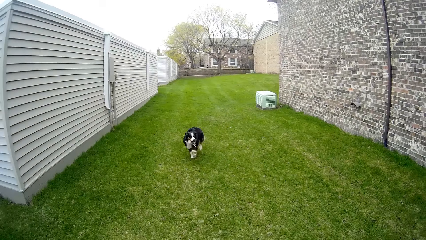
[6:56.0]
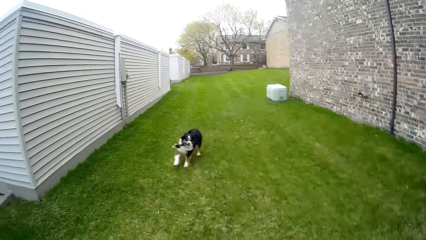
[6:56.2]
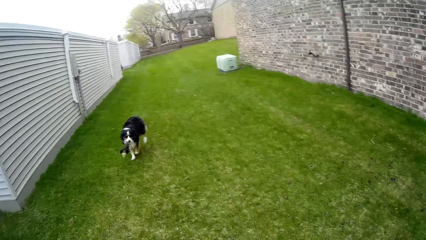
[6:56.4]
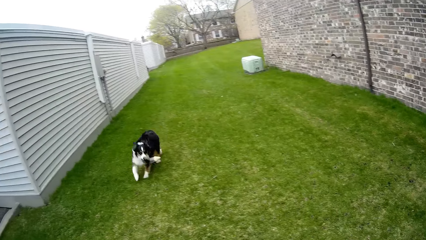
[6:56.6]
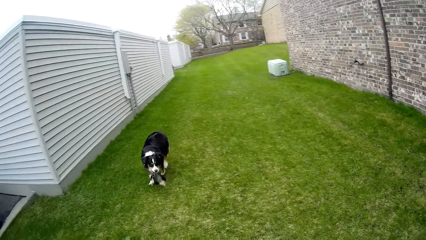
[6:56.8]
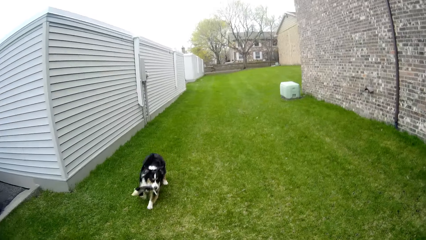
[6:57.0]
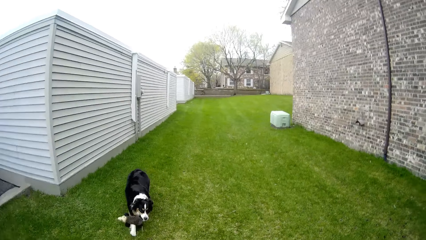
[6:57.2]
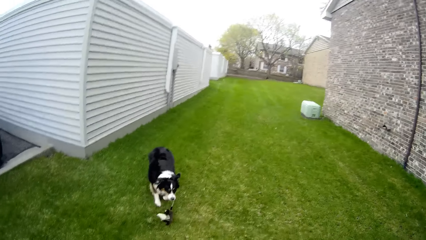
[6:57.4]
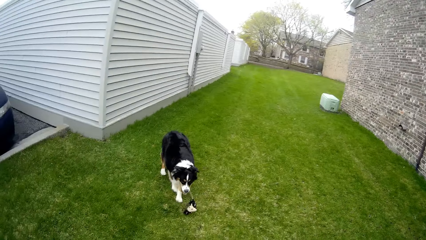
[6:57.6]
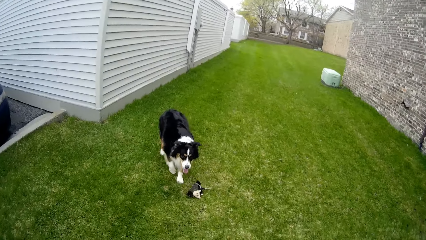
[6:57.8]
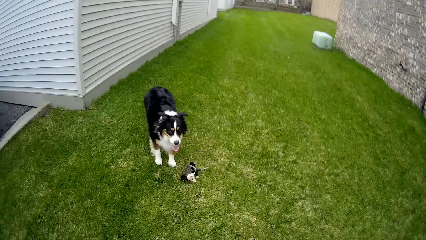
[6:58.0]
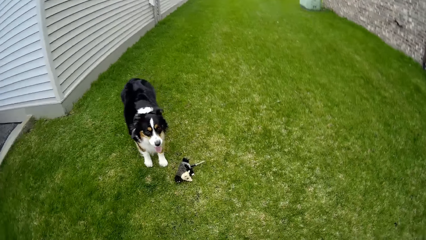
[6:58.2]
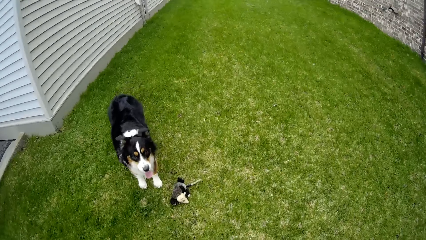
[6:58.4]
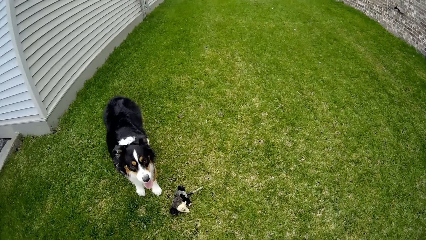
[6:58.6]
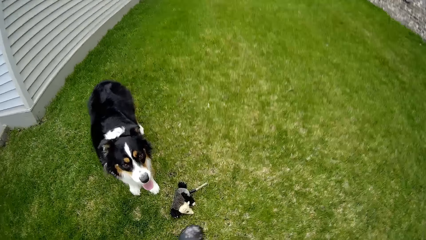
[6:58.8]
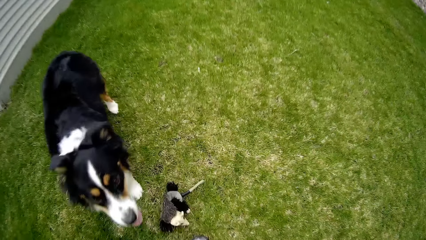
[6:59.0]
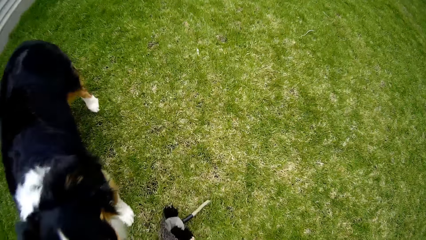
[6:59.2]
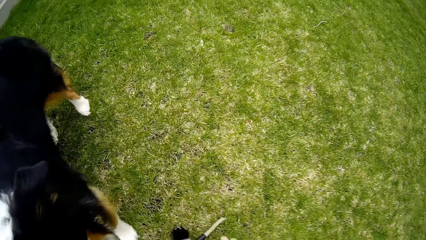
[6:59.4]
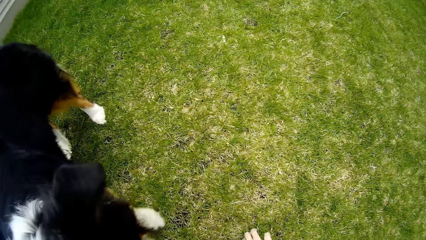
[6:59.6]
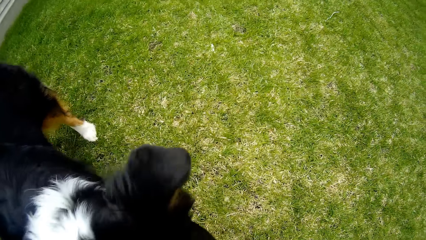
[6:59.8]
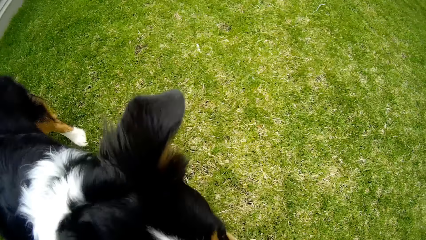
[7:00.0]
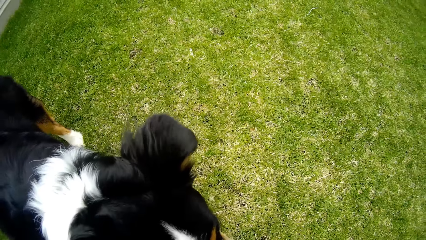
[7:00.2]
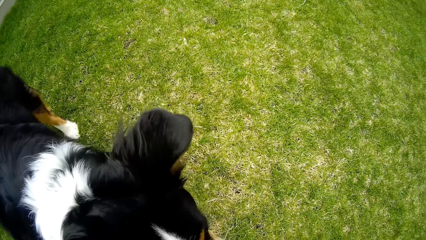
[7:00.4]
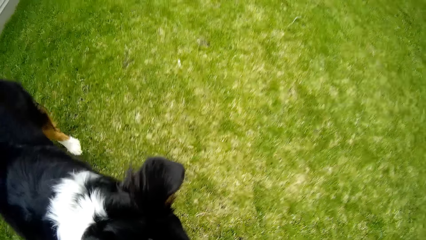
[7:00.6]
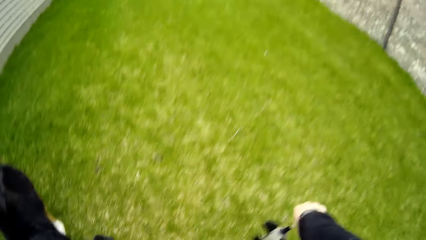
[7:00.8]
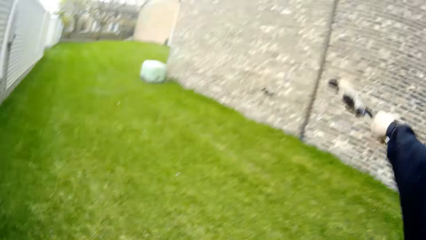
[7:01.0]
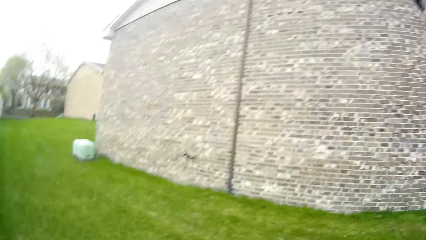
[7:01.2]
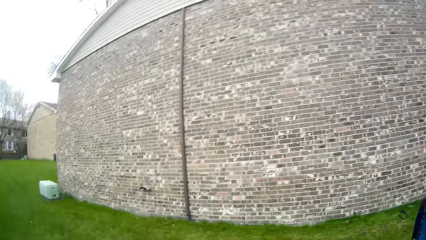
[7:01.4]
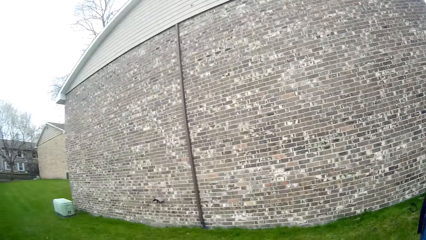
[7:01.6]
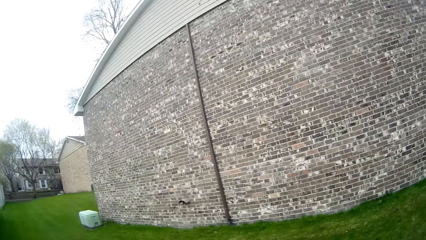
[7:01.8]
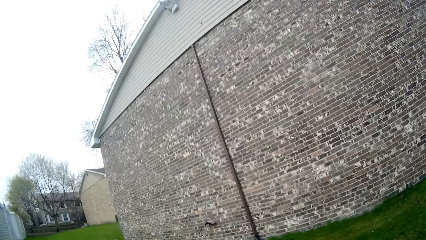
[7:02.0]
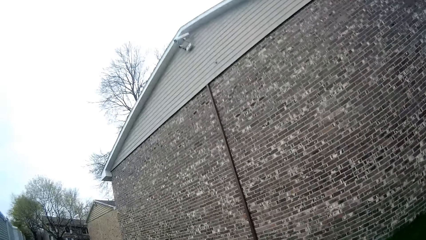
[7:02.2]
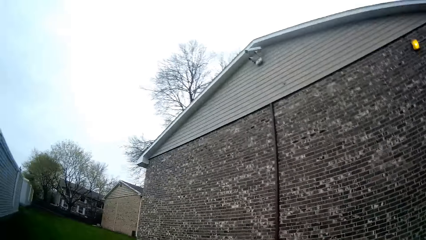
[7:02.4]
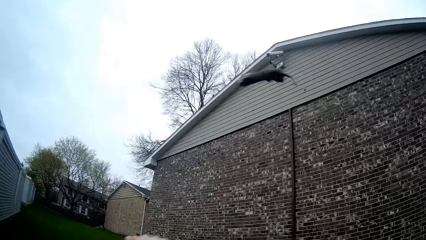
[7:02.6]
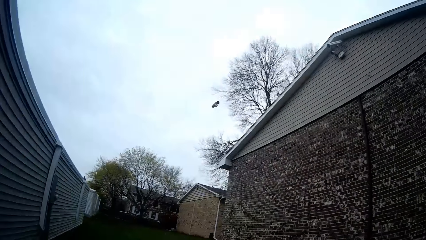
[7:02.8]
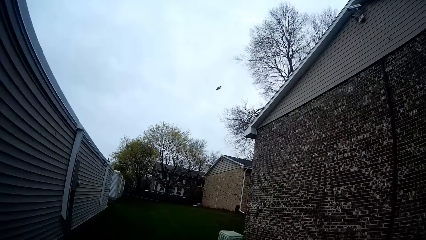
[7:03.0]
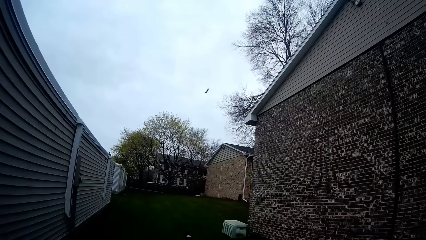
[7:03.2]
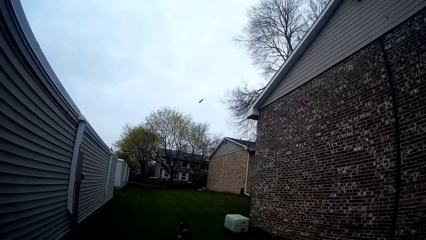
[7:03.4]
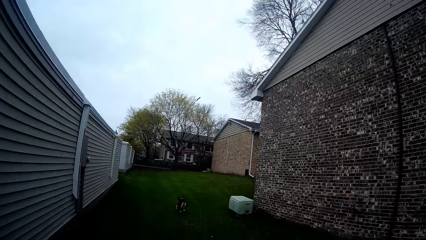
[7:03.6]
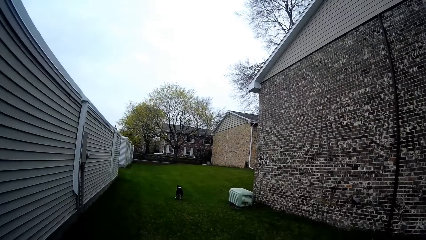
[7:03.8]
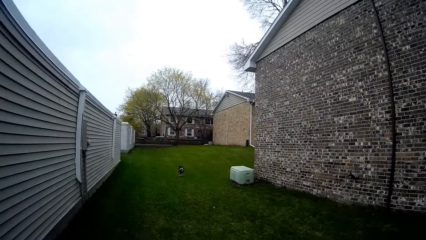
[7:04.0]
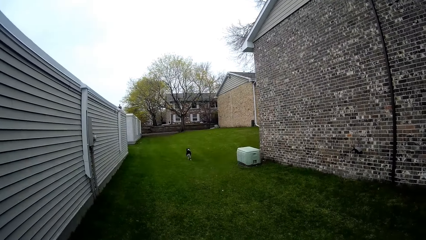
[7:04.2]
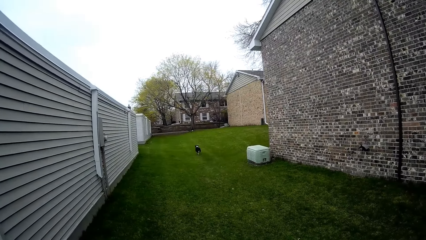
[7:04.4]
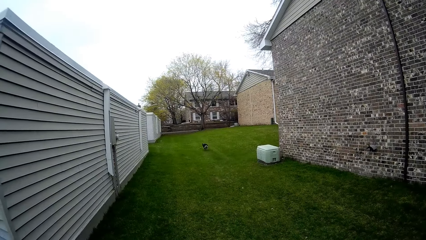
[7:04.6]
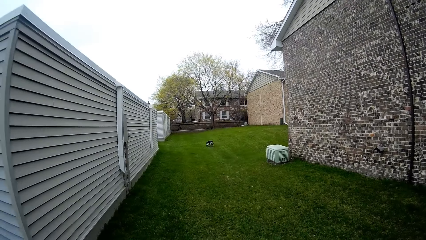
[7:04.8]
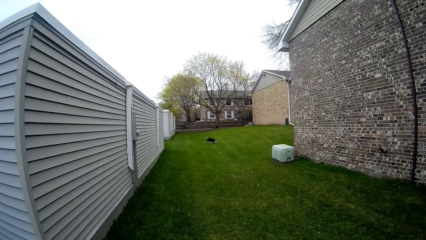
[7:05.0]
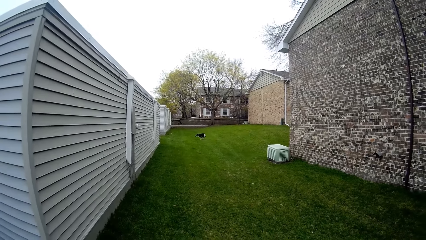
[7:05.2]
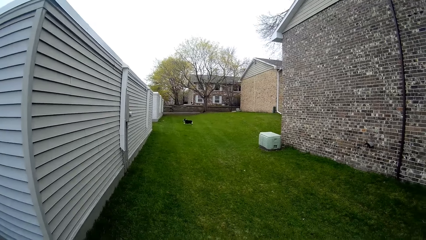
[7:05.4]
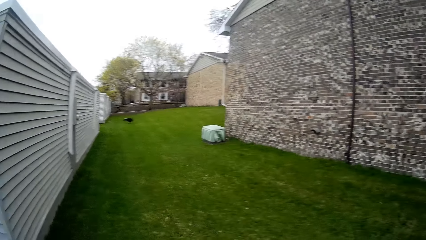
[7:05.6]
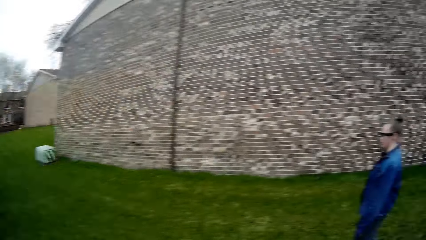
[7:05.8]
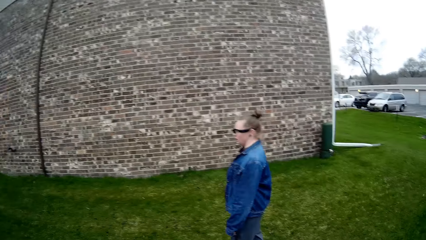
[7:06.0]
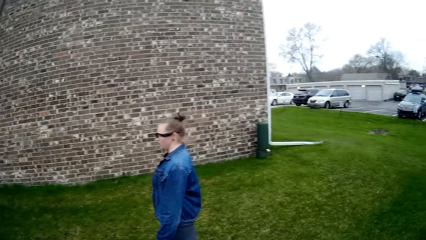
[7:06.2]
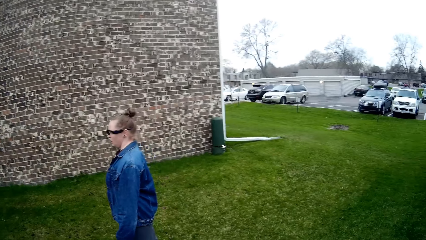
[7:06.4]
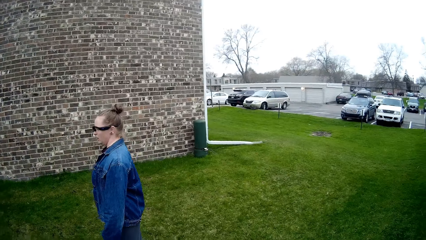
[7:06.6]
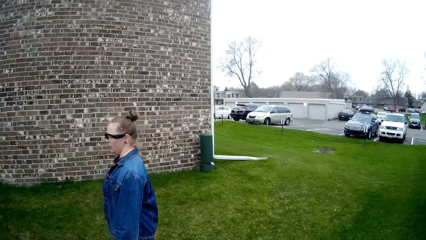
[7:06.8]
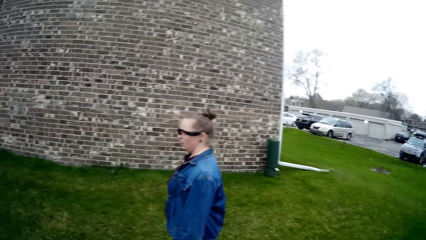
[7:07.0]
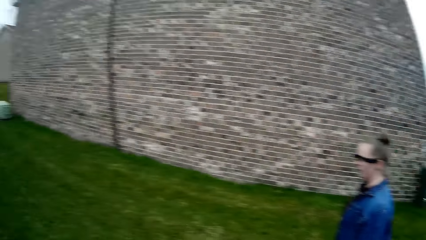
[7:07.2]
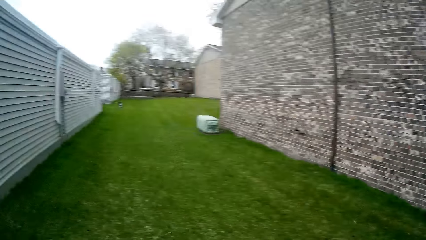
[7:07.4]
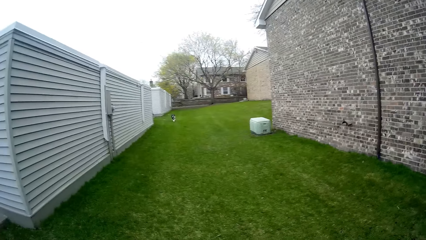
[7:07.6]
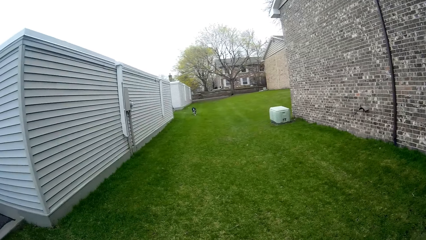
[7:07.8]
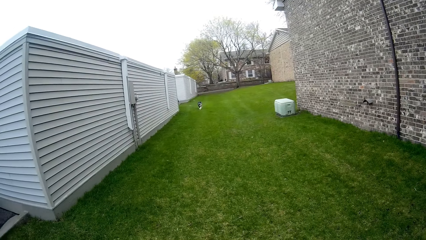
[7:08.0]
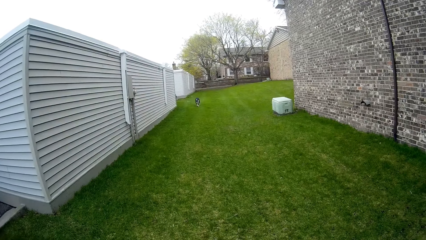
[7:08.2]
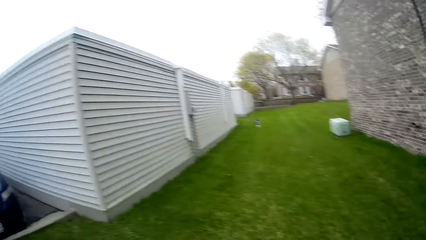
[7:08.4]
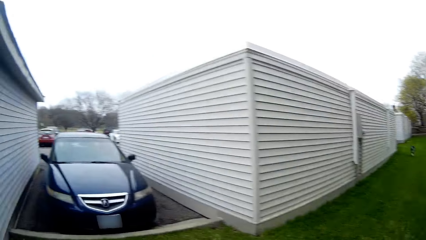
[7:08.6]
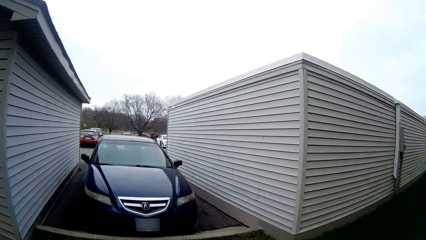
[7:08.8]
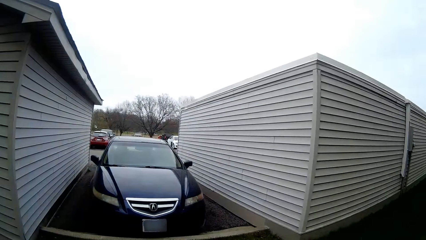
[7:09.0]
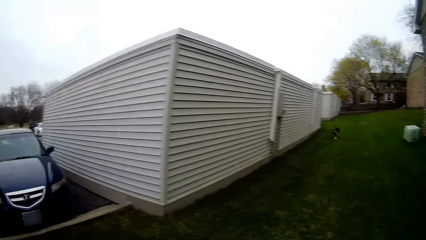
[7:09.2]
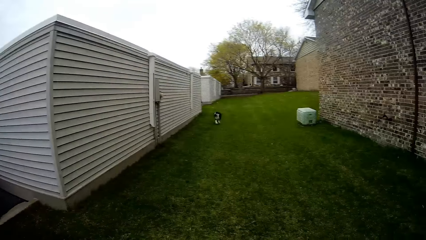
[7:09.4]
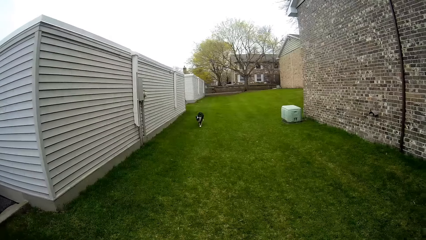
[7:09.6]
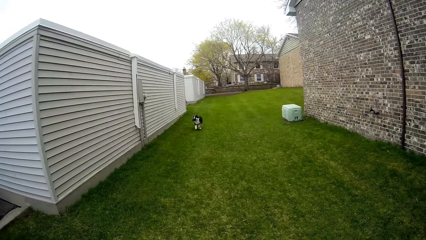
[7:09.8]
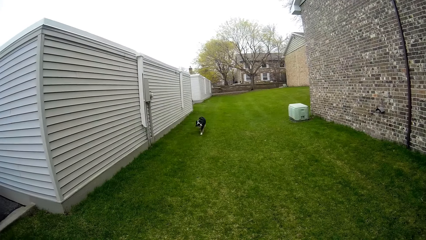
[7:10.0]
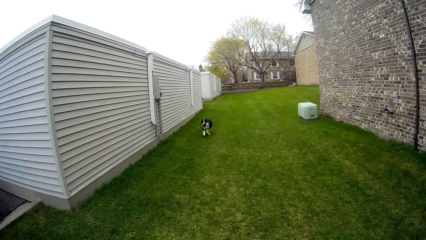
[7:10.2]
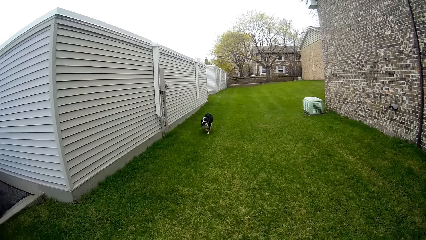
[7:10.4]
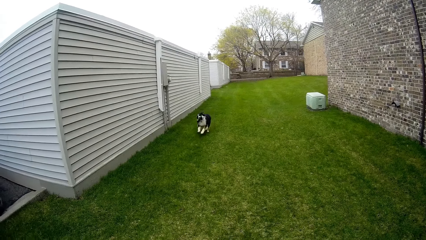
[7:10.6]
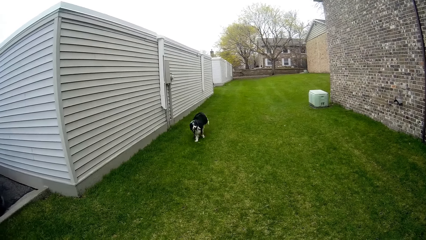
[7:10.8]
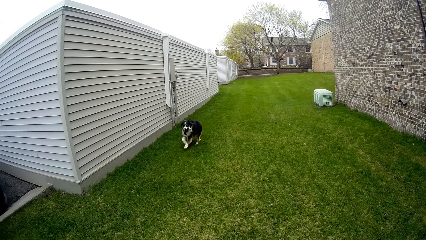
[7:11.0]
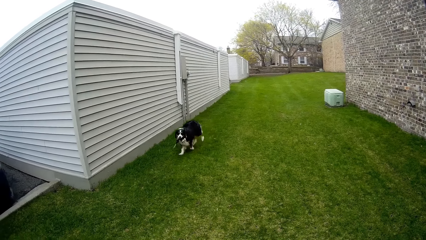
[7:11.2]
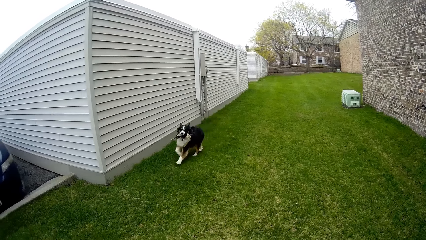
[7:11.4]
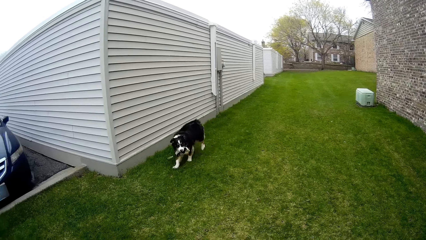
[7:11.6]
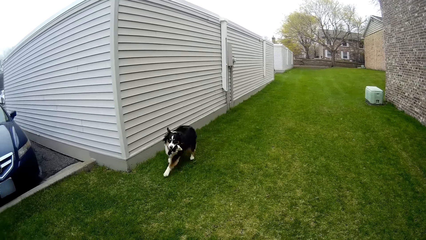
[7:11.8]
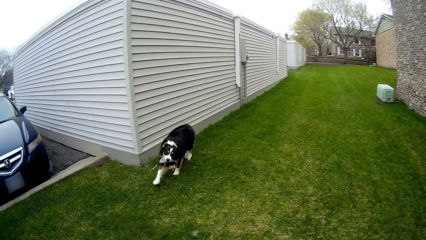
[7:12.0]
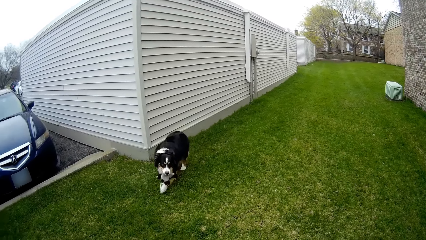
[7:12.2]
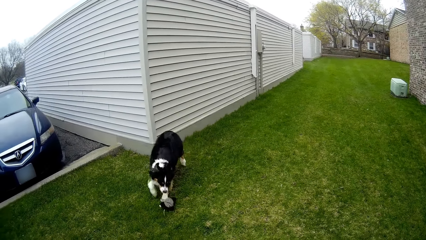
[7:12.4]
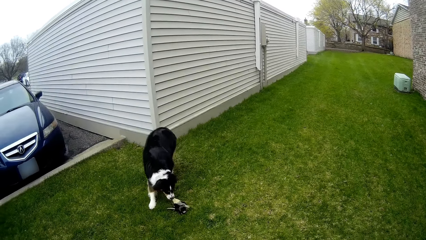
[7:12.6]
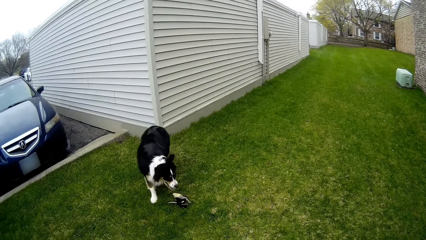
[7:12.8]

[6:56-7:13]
The dog drops the dog toy on the ground. The camera wearer picks up the dog toy from the ground with his right hand. He throws the dog toy with his right hand. The dog drops the dog toy on the ground.
